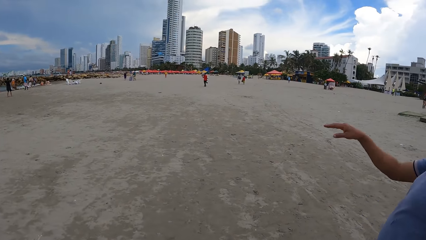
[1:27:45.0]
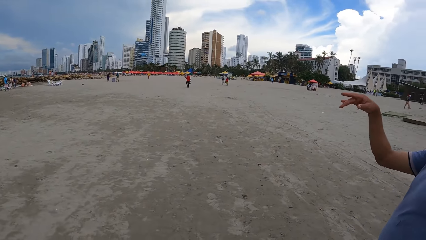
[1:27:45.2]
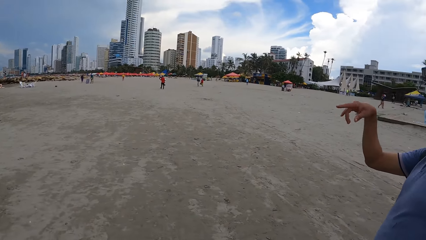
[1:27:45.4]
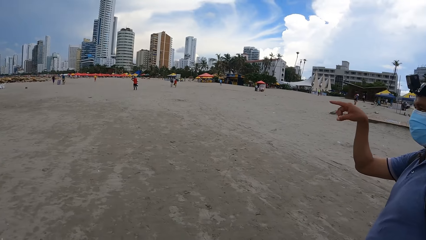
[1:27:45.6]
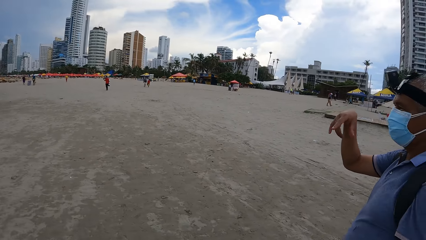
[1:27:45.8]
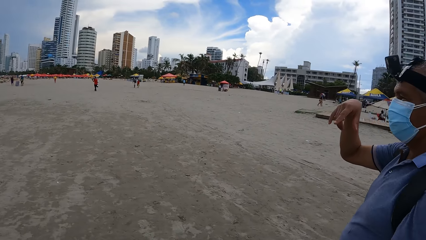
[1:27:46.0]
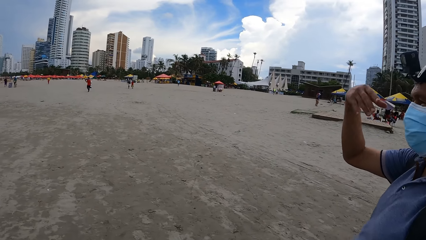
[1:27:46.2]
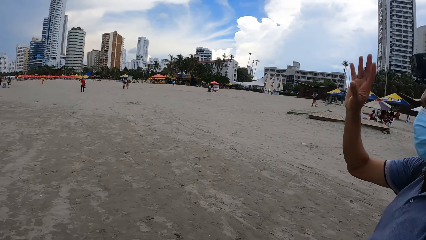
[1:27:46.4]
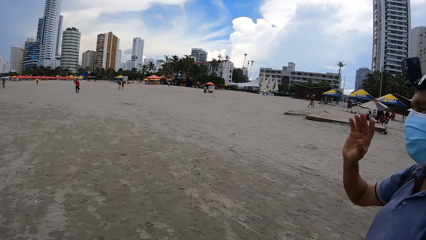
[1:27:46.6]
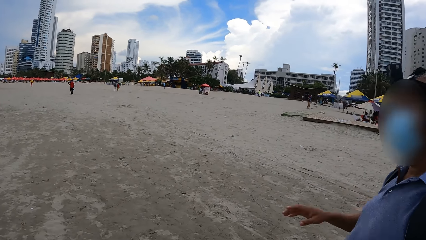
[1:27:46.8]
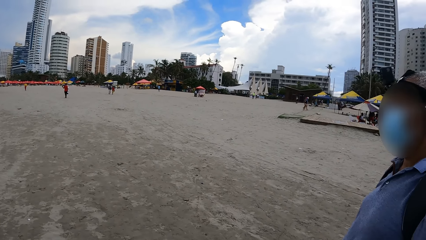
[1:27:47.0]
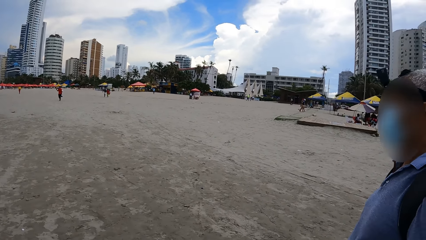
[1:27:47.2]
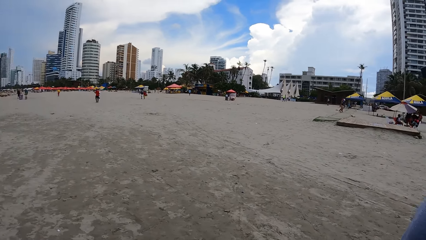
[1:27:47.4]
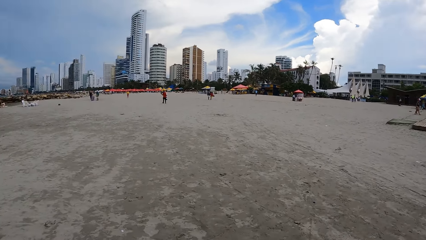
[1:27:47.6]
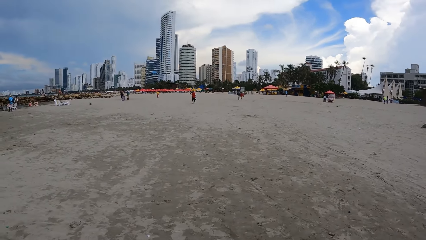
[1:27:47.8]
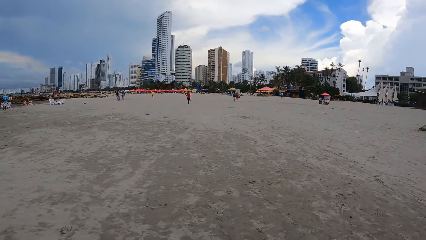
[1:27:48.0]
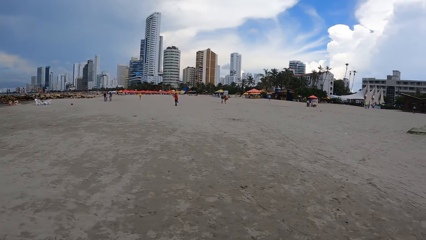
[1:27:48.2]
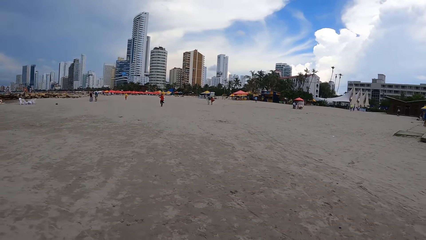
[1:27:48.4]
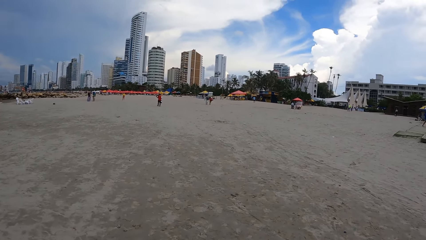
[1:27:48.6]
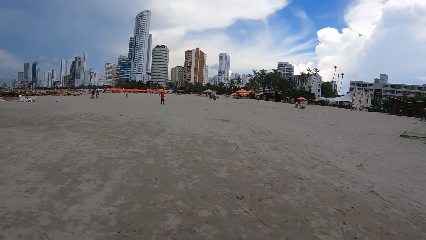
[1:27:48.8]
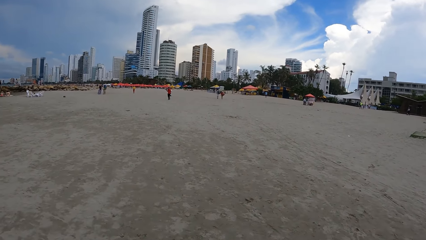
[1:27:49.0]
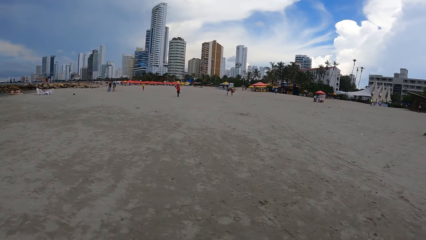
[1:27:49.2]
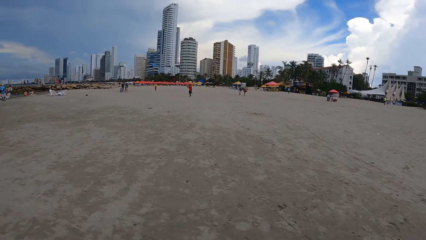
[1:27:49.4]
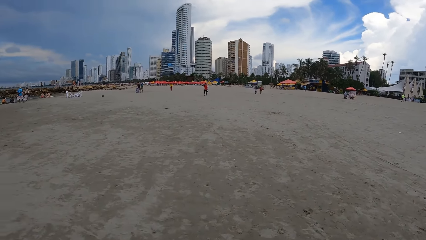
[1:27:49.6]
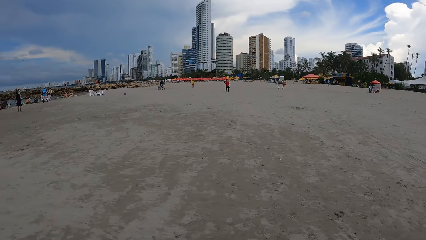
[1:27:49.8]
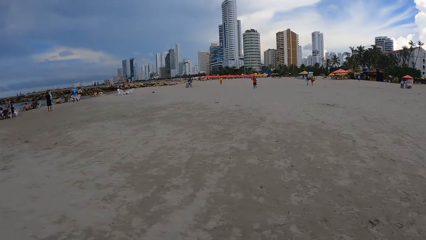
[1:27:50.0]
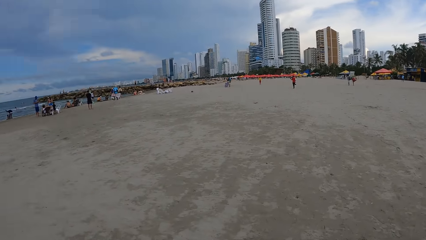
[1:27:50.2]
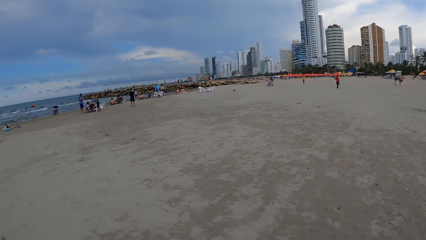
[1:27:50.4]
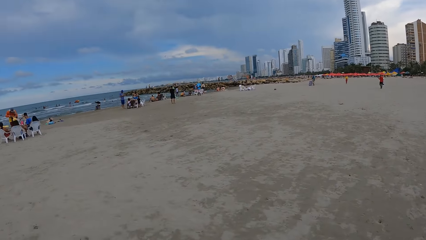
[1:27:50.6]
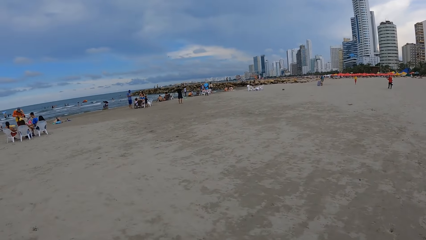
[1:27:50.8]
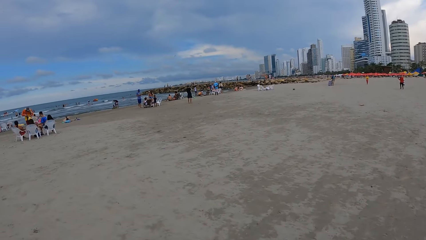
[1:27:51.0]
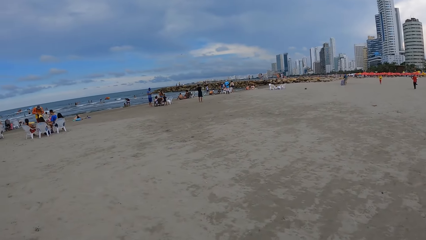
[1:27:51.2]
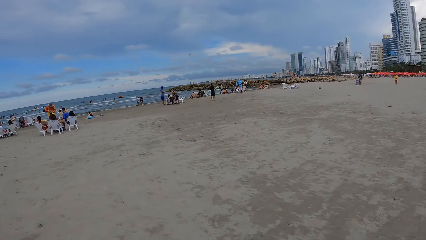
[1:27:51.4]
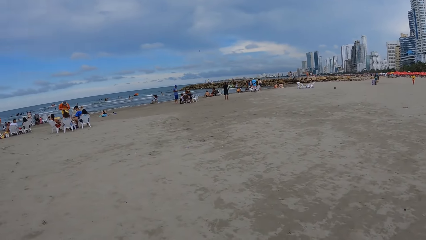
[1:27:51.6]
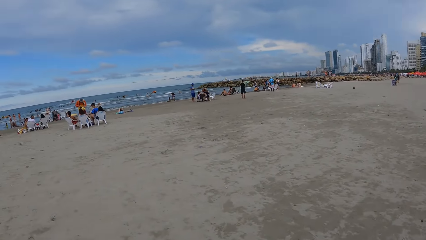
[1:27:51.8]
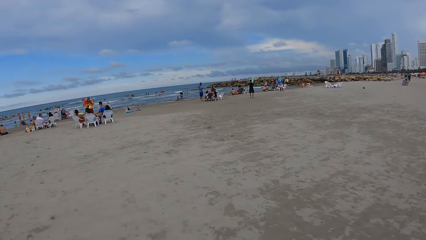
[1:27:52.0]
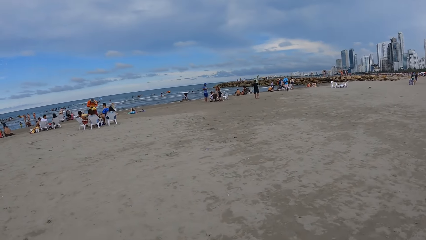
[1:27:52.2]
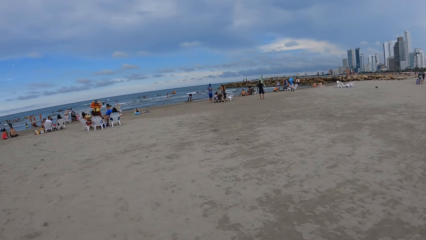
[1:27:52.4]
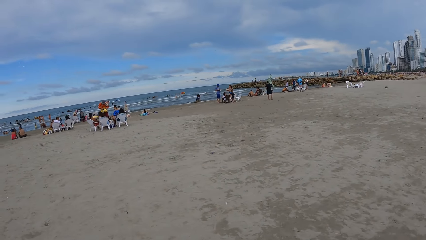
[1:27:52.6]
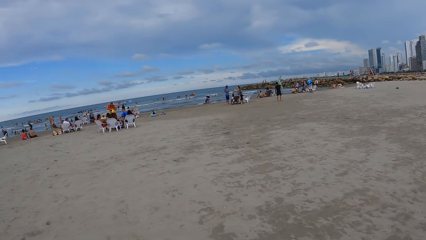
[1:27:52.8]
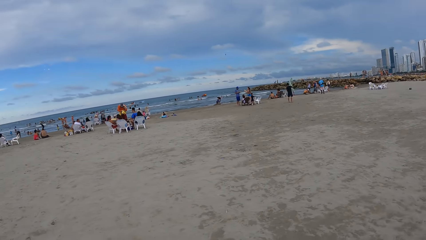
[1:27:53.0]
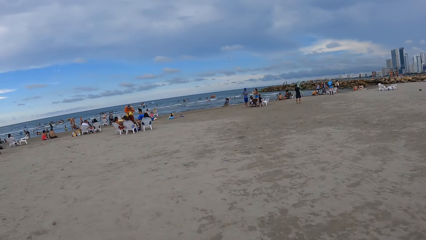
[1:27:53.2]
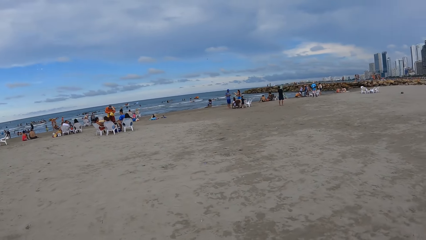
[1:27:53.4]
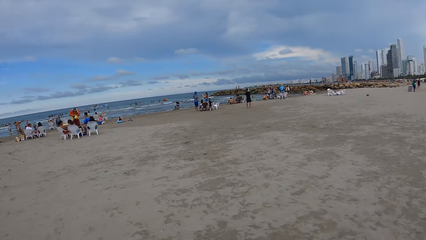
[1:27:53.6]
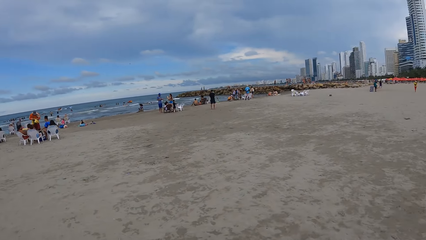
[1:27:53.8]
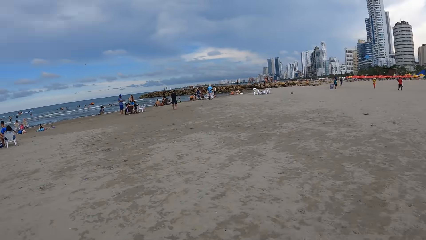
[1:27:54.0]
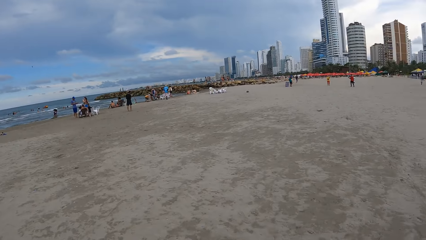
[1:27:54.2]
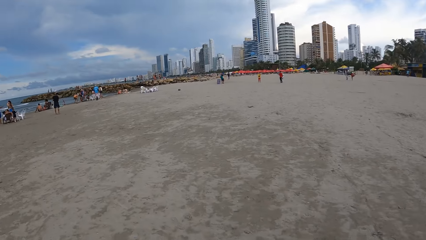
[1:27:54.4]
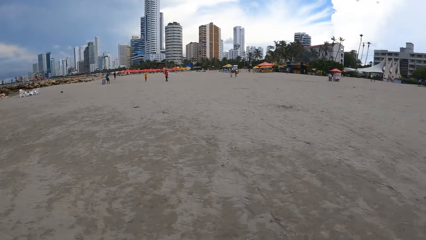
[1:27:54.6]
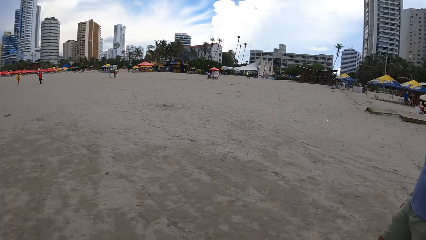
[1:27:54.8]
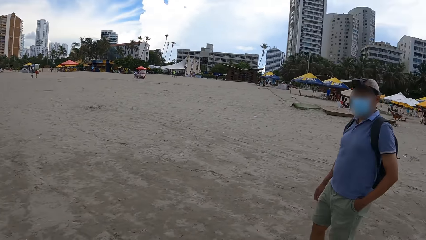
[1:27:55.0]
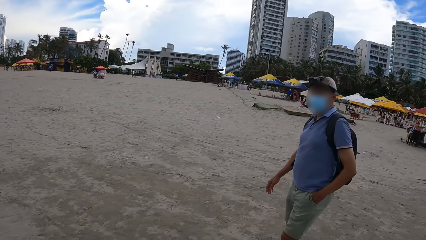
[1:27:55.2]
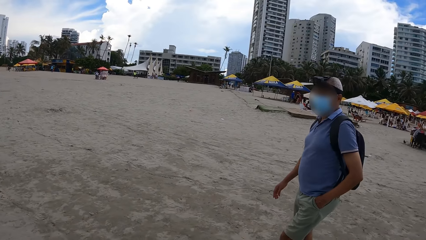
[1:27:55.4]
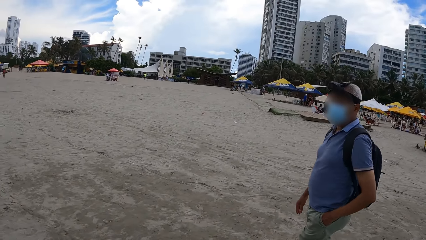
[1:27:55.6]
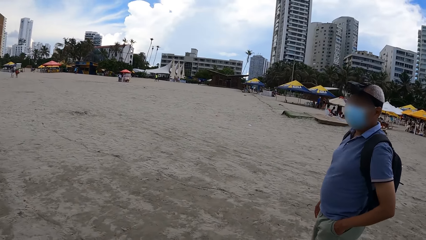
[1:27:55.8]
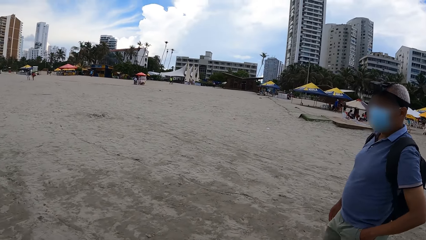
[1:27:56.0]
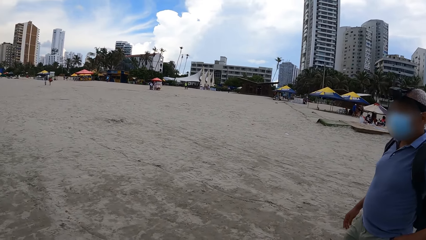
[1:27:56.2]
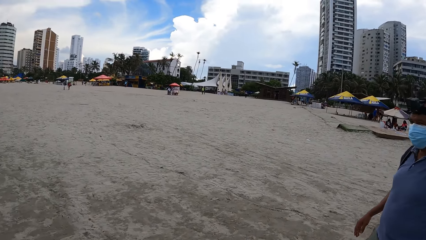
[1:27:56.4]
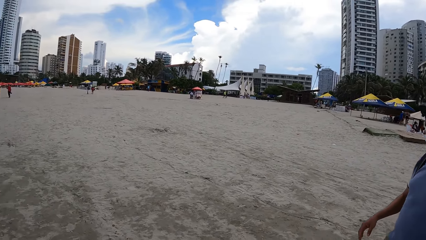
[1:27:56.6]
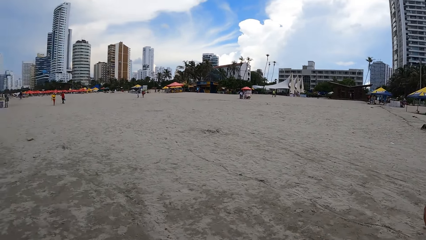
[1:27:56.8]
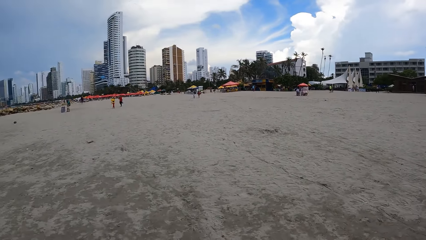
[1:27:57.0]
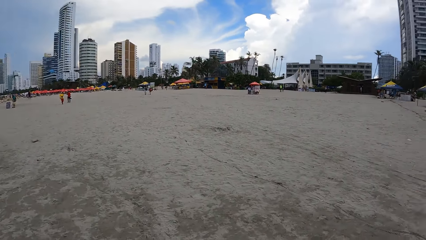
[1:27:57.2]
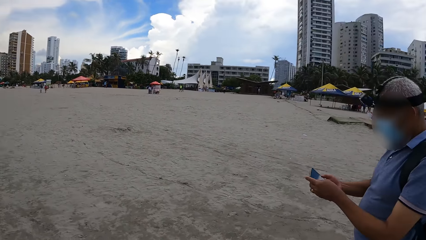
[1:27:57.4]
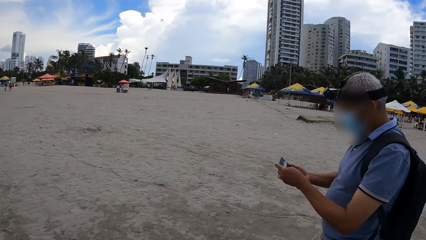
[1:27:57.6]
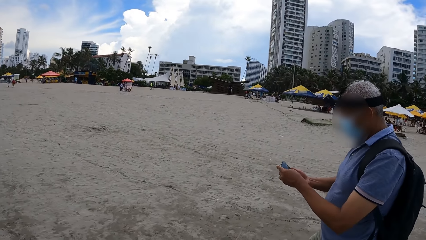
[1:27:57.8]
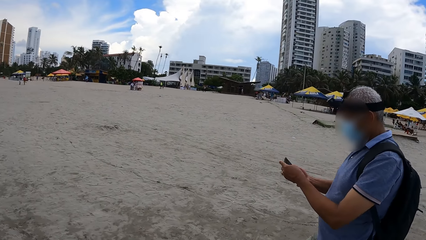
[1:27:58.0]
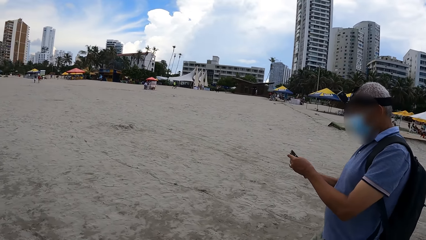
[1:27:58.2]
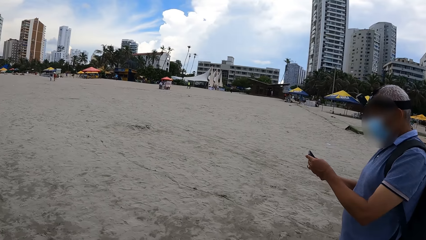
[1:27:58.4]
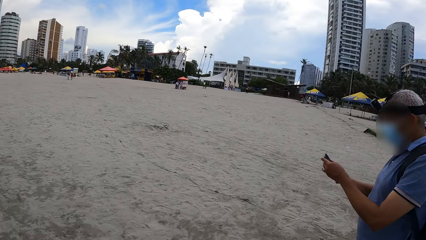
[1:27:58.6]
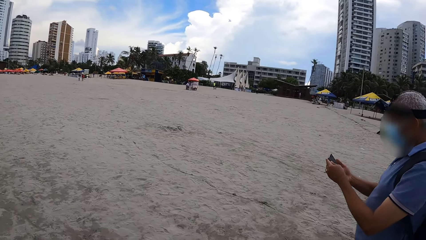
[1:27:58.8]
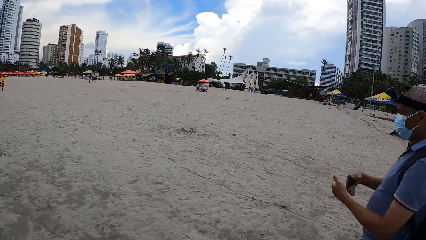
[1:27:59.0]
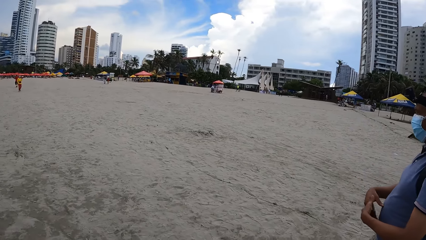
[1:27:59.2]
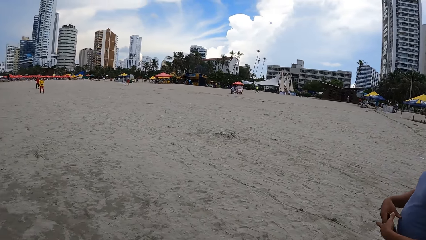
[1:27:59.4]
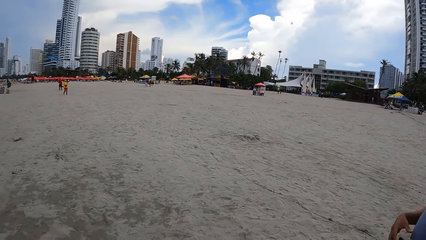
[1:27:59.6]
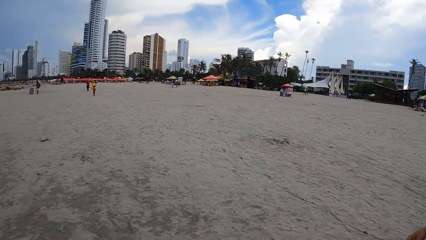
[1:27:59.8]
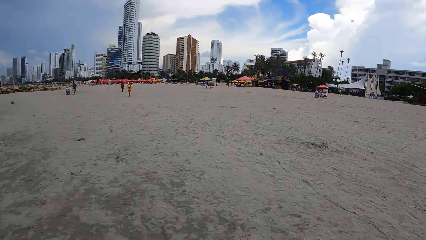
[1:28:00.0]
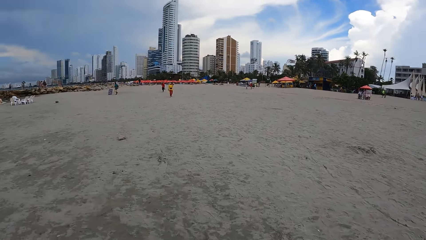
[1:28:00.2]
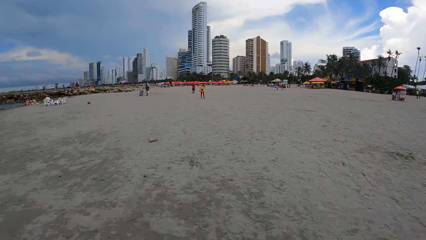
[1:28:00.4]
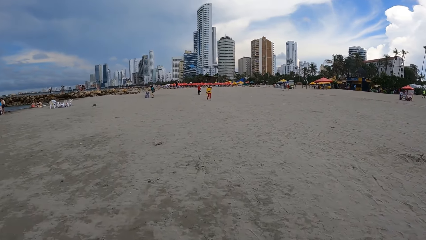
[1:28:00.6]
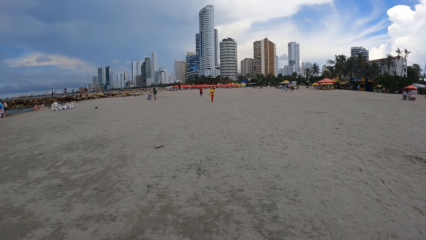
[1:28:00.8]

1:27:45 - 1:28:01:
The camera wearer looks around. A man converses with the camera wearer. The camera wearer walks around. They look around. The man holds a phone. The man scrolls the phone. The camera wearer walks around.
